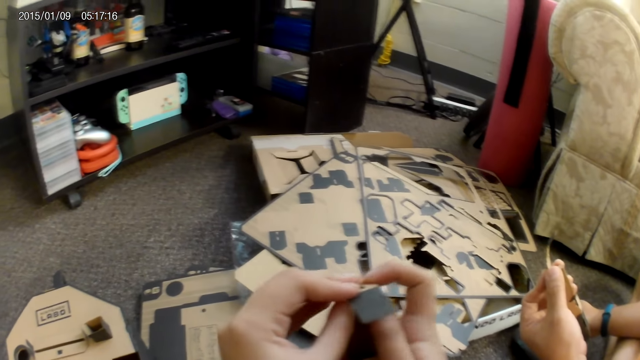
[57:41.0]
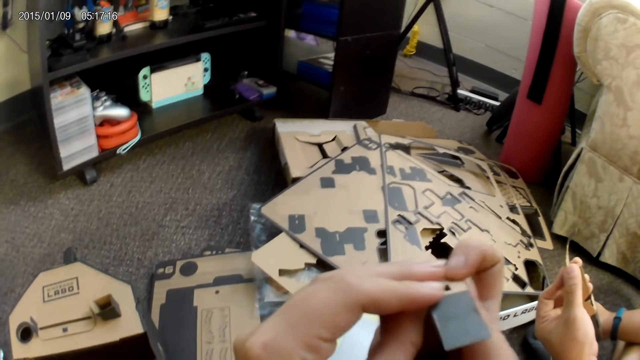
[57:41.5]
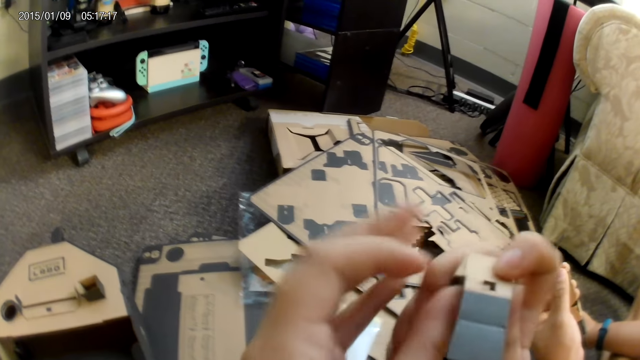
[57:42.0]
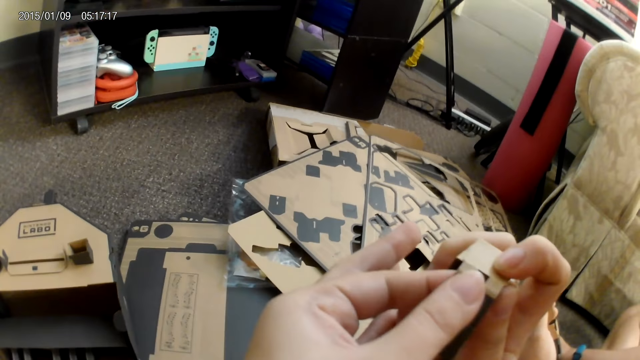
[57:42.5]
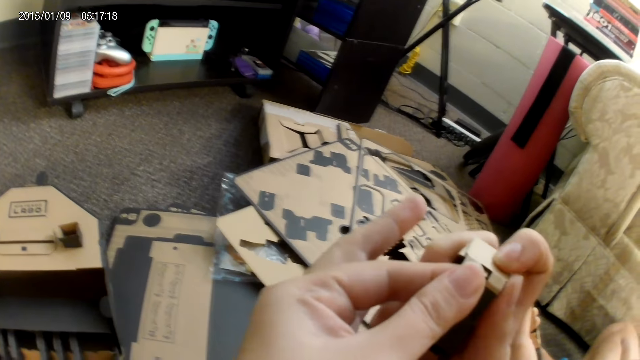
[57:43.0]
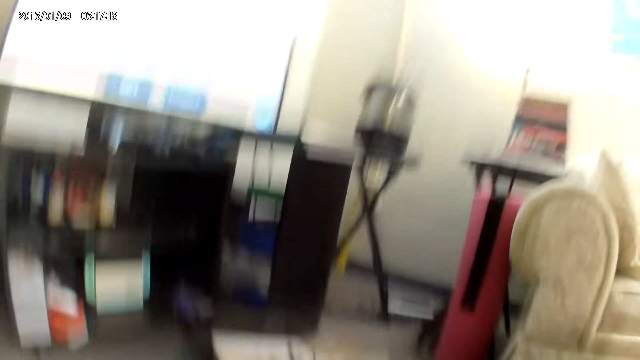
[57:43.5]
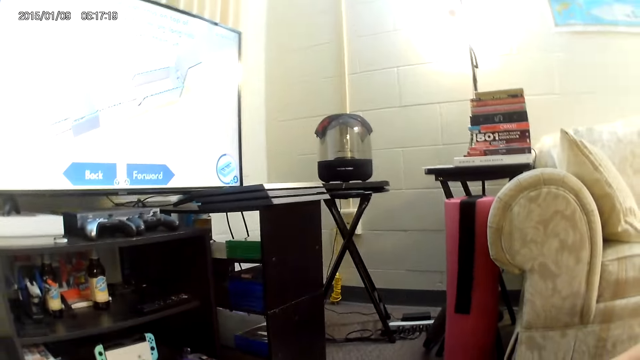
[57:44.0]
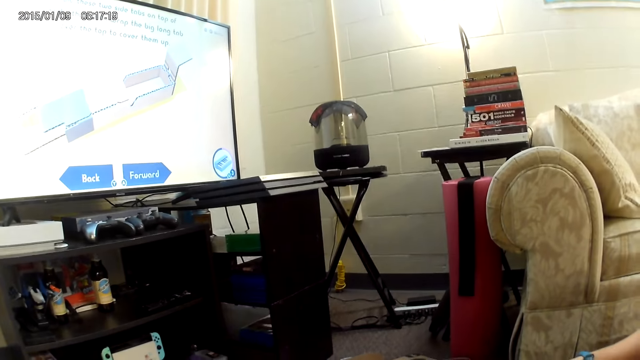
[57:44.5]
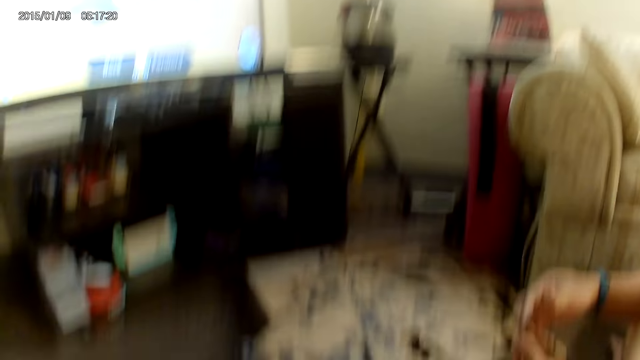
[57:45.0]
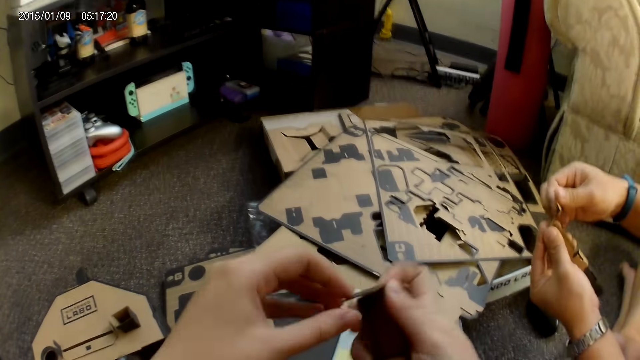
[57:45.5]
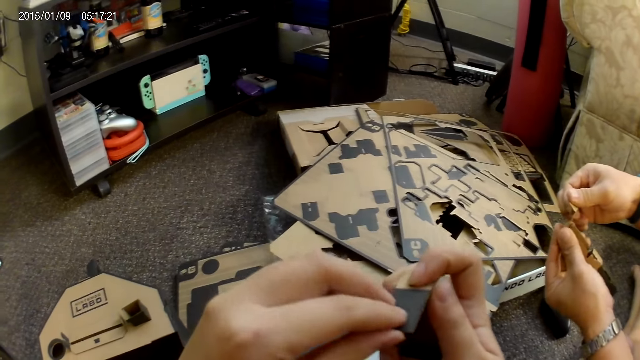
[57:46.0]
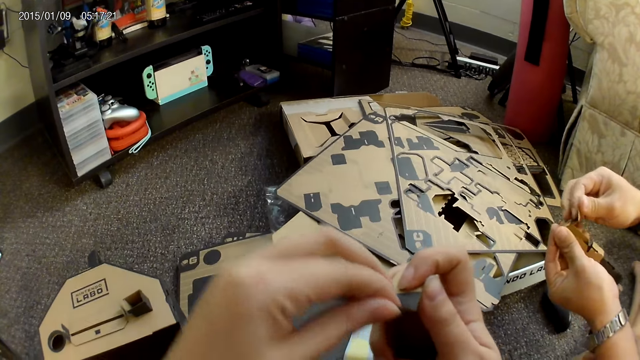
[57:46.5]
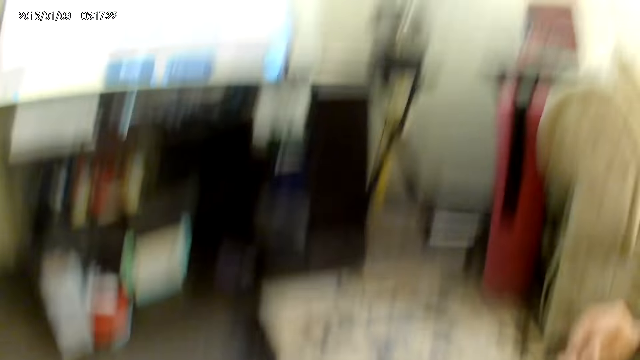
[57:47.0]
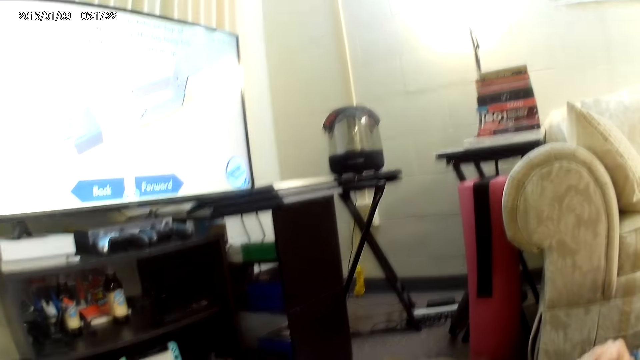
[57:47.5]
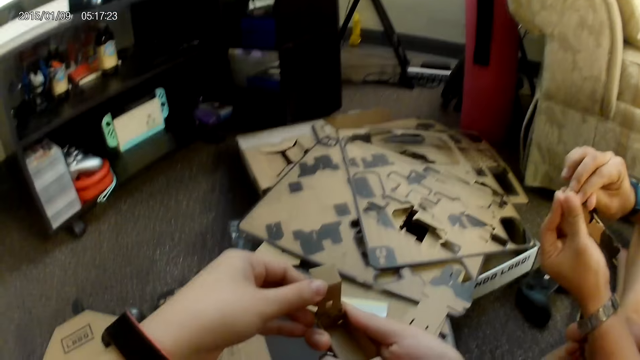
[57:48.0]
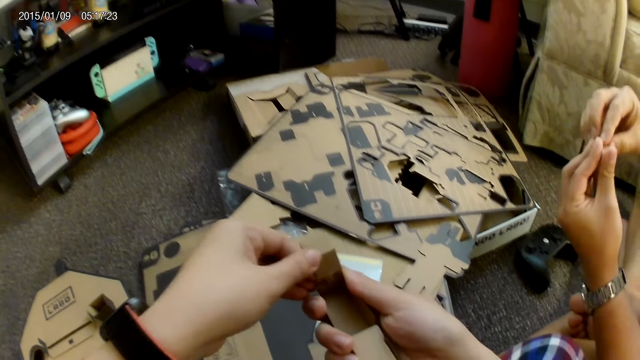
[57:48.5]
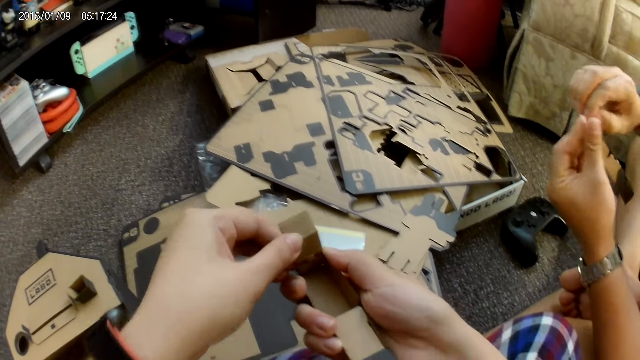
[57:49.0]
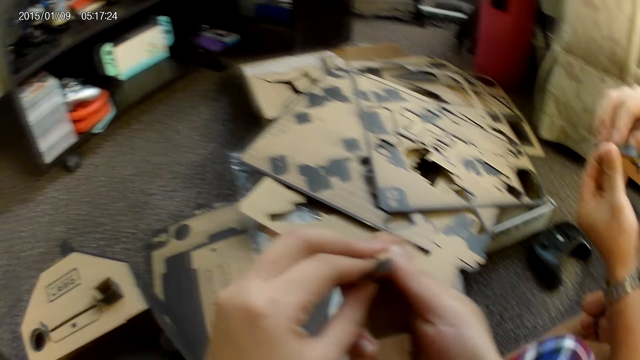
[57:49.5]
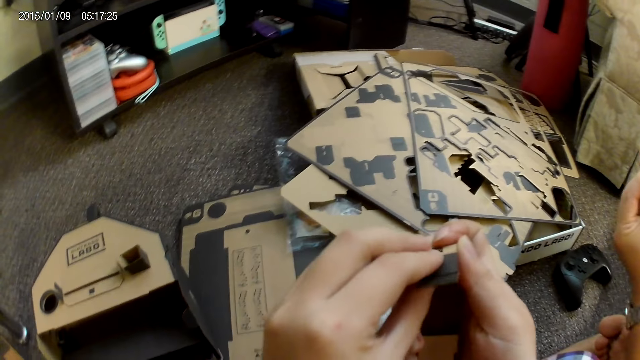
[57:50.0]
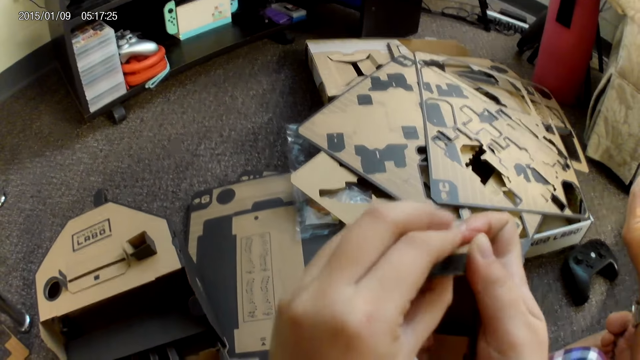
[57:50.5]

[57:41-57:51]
A man does something. The man touches the controller on the ground with the right hand. The camera wearer looks around the house. They converse with the man. They adjust a game part with both hands. The man adjusts the cardboard with both hands.

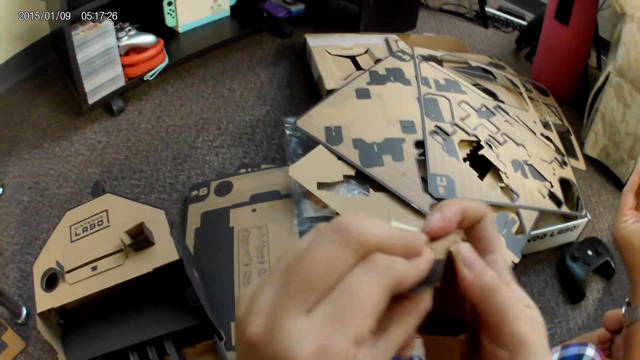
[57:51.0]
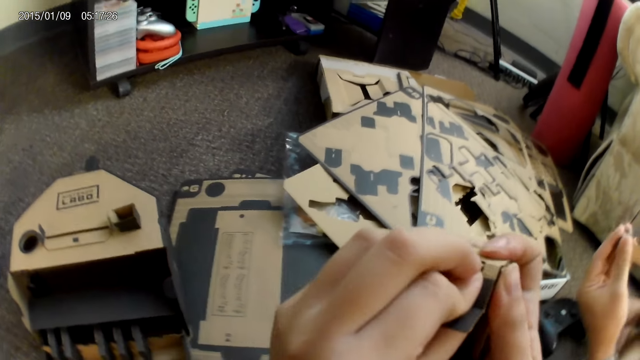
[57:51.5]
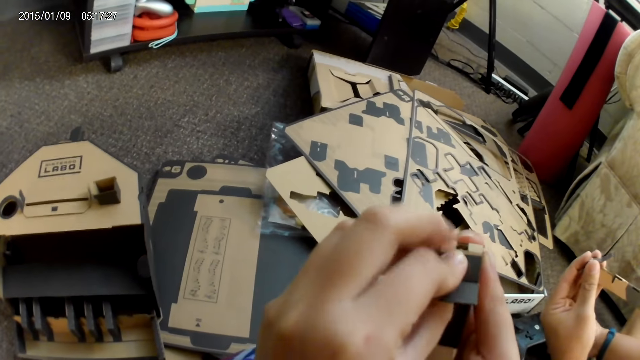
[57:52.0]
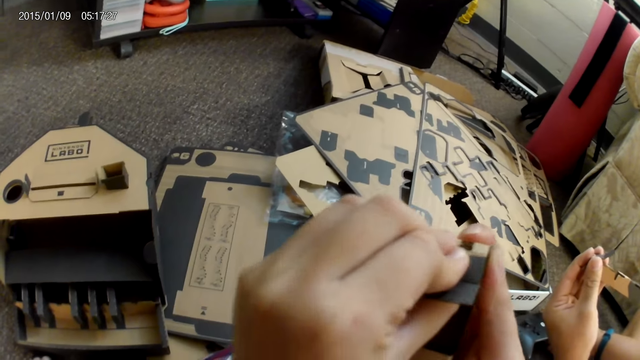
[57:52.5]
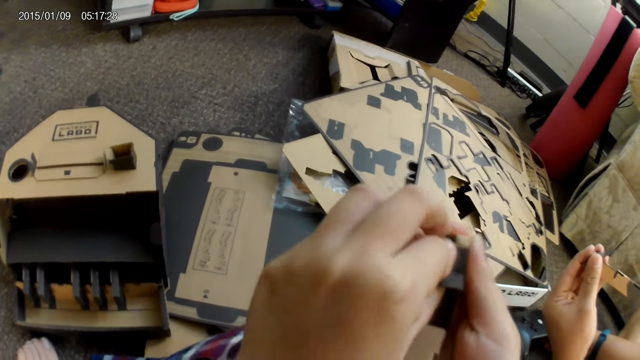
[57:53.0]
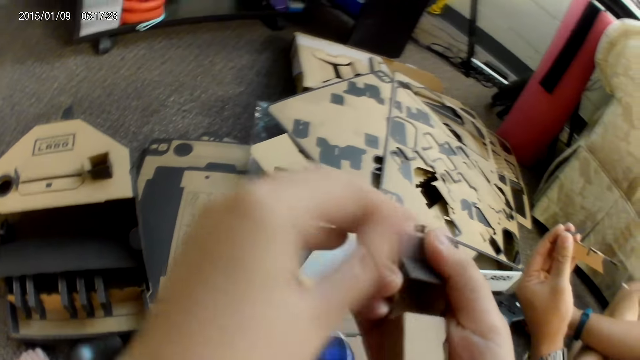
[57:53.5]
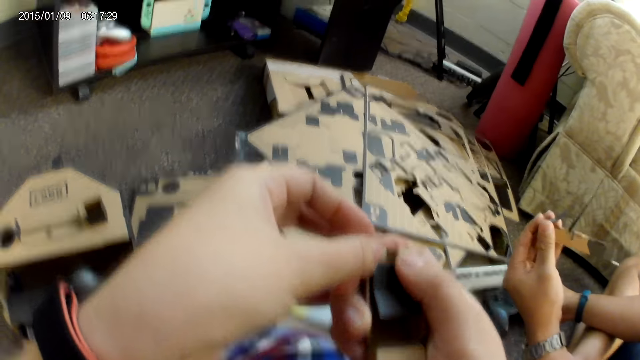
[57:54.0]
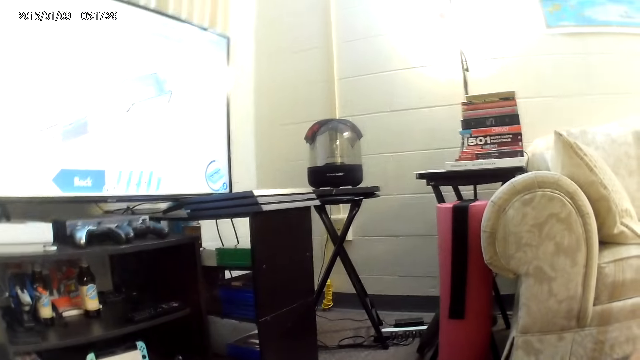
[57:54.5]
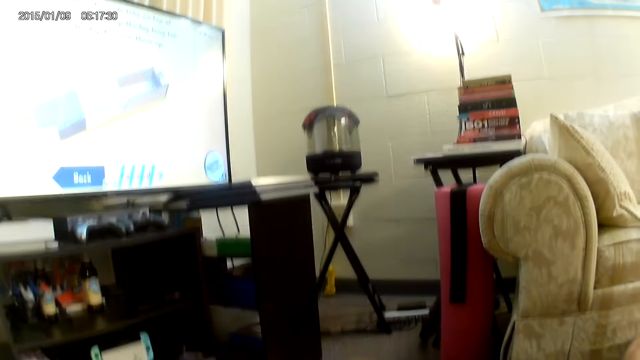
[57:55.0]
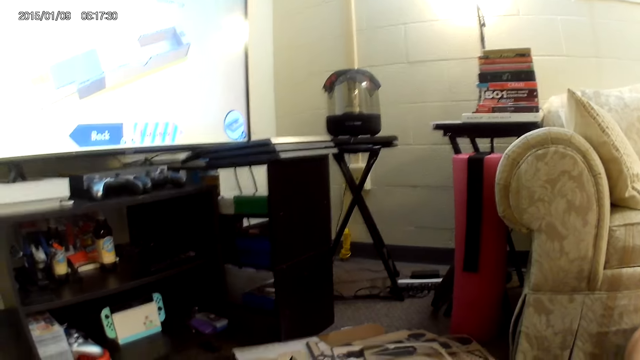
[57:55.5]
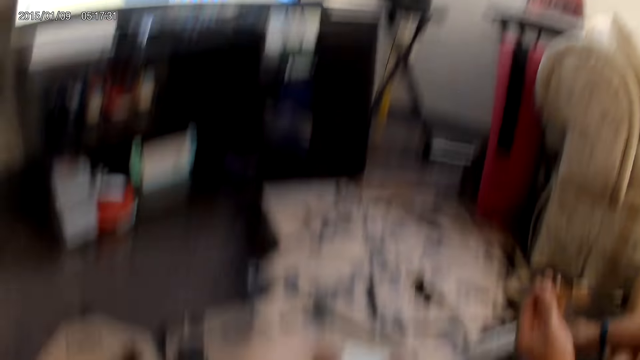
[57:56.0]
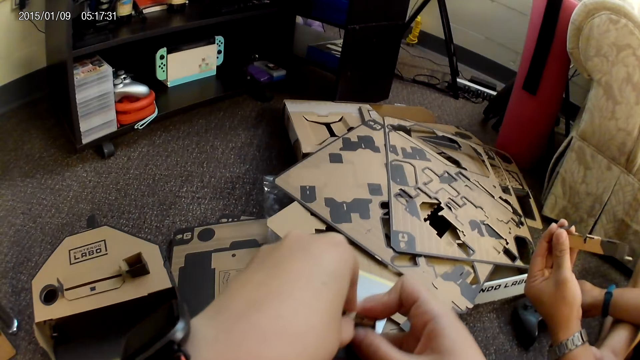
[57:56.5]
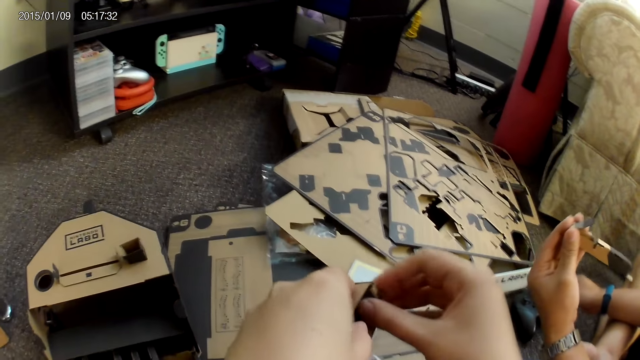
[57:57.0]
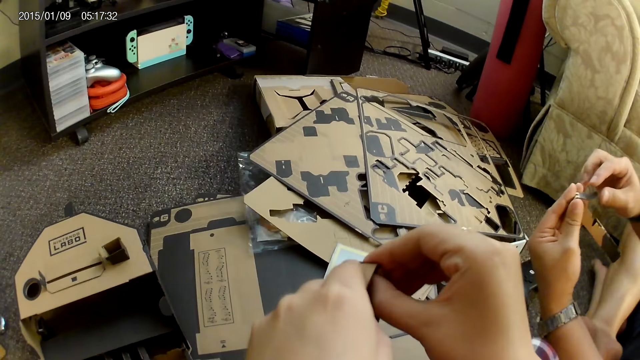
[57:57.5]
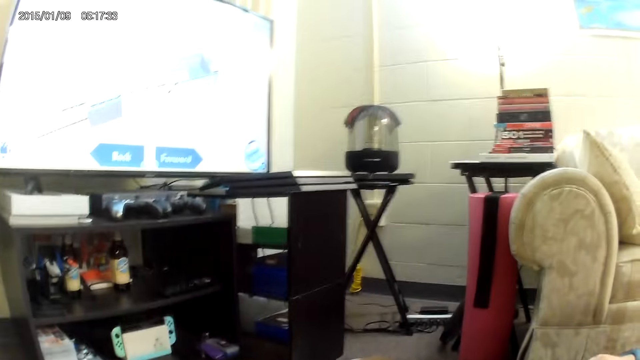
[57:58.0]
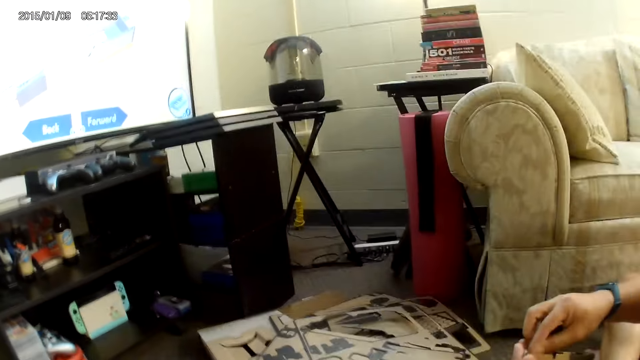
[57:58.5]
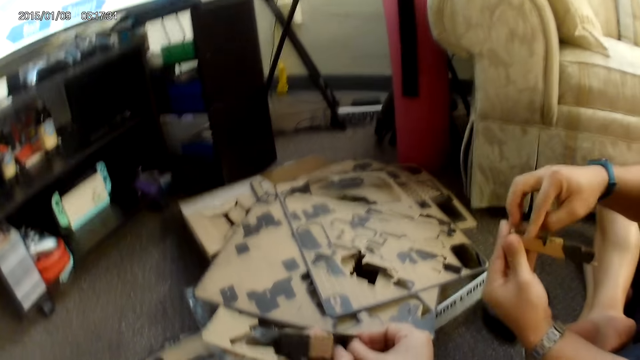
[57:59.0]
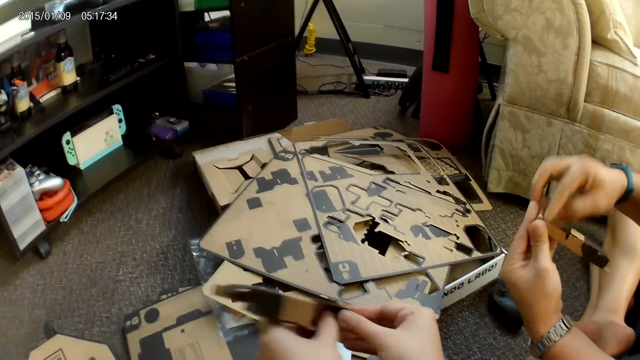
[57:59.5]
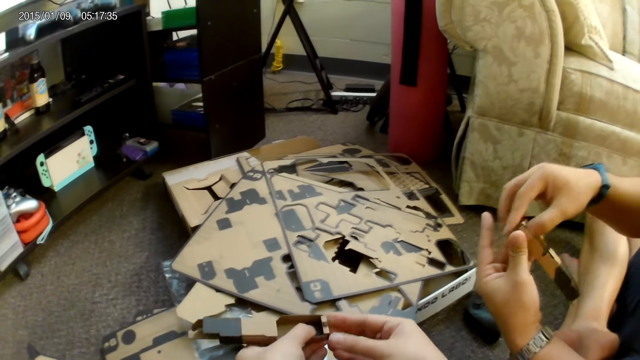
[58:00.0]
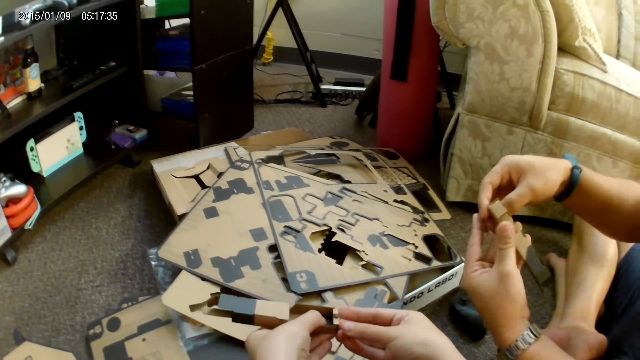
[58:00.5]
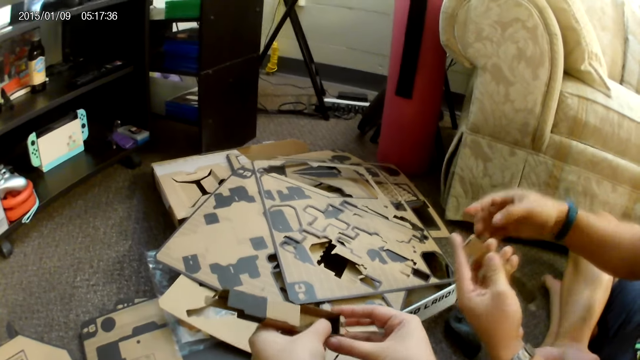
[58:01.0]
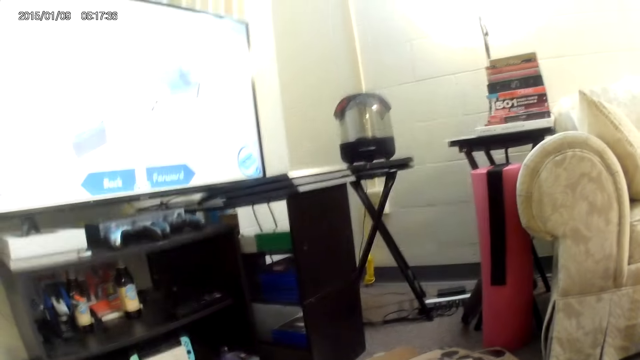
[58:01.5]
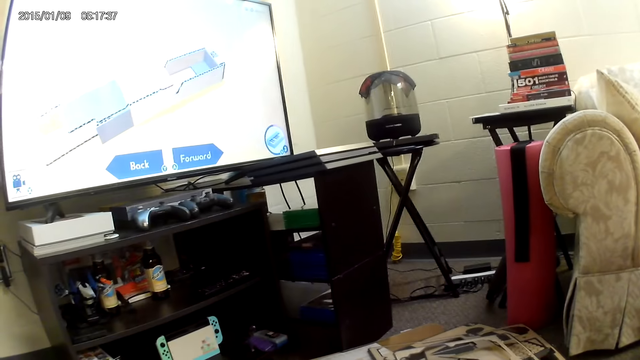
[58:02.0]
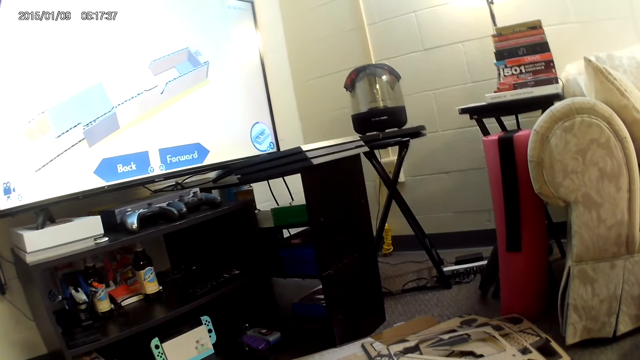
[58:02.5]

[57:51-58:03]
A man touches the controller on the ground with the right hand. The man adjusts the cardboard with both hands. The camera wearer converses with the man. They adjust a game part with both hands.
